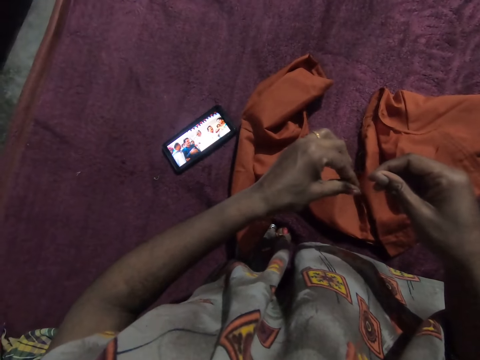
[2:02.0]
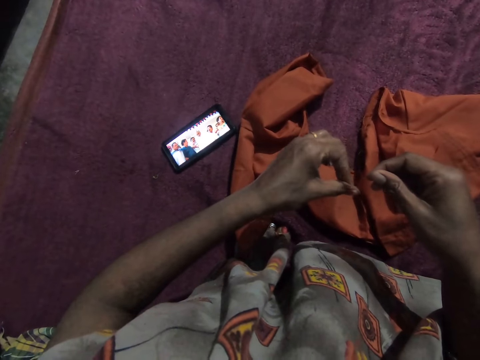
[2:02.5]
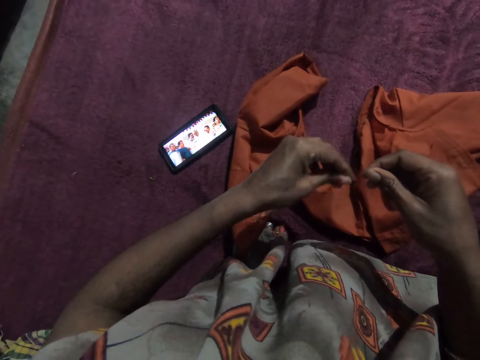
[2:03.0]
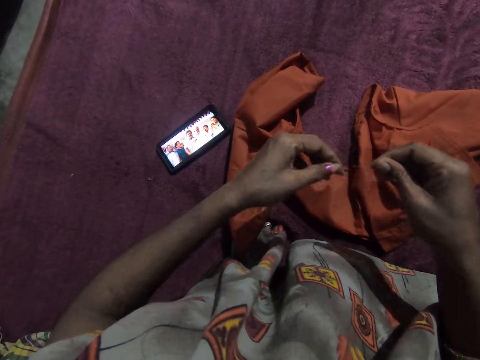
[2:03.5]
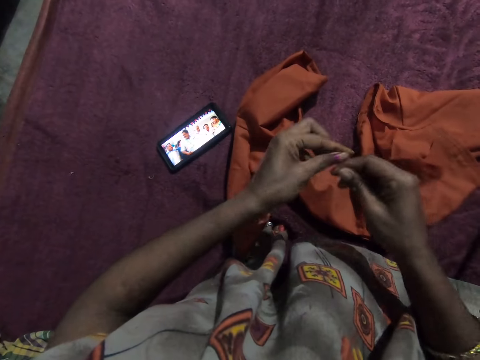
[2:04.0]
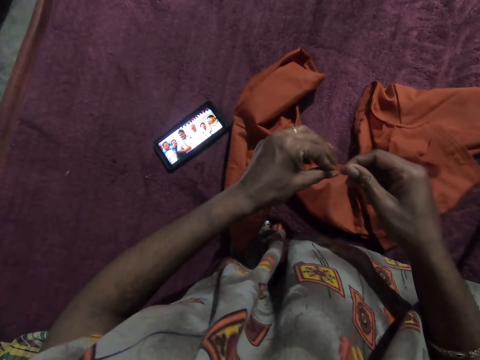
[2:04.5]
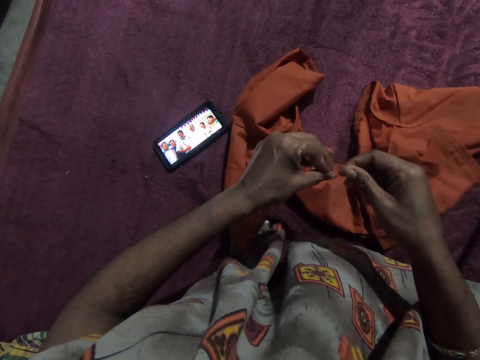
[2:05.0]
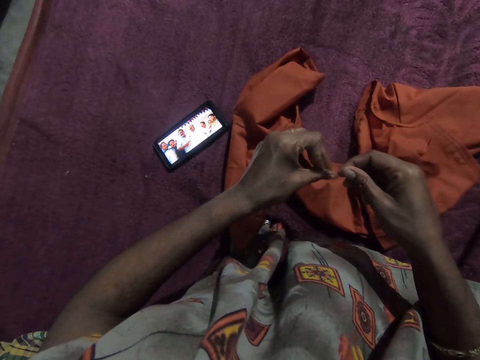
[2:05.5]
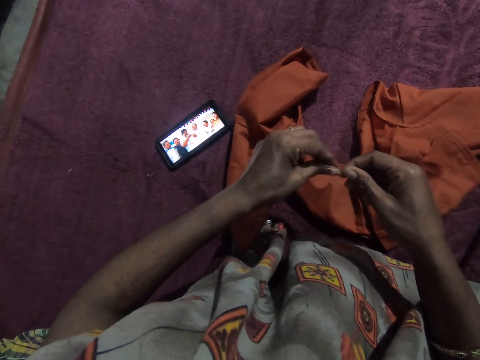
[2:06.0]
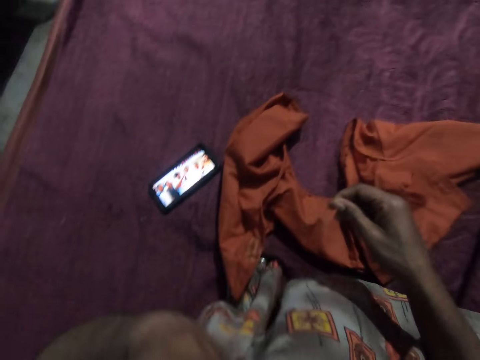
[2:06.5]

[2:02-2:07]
The camera wearer raises her left hand to her mouth.

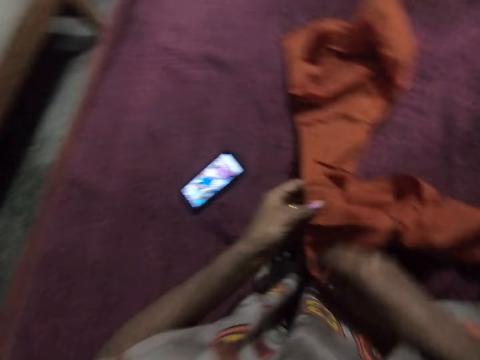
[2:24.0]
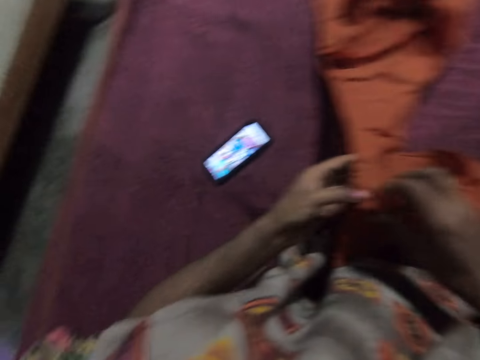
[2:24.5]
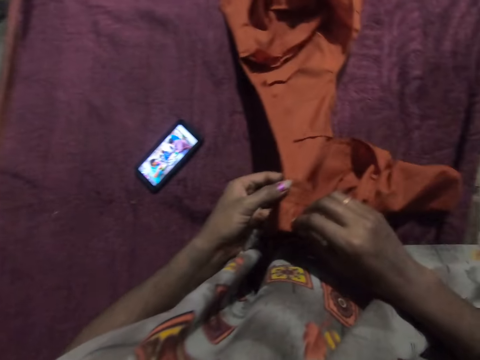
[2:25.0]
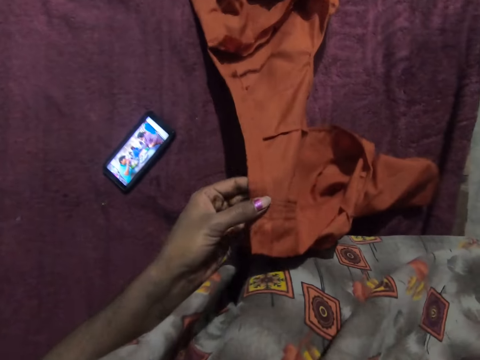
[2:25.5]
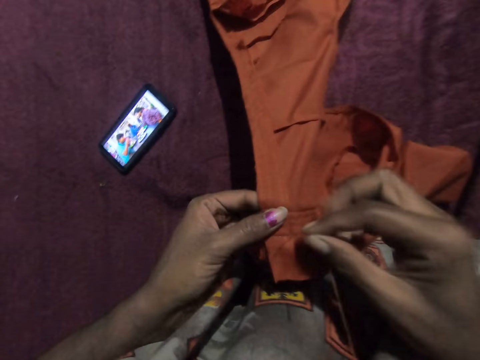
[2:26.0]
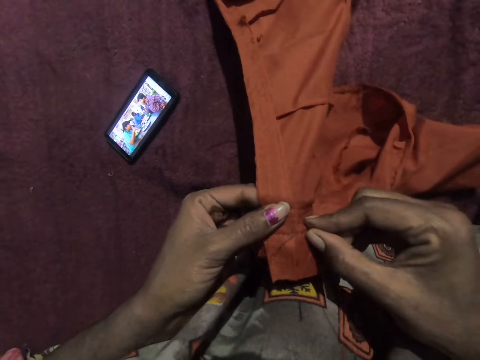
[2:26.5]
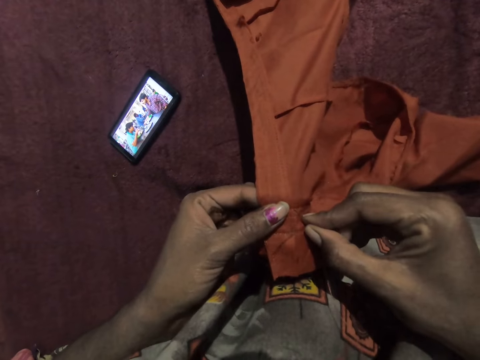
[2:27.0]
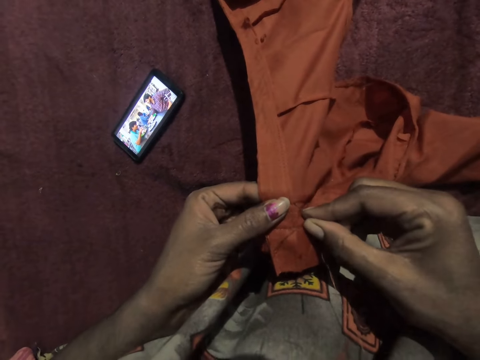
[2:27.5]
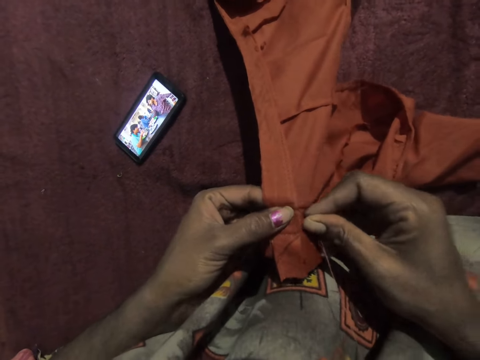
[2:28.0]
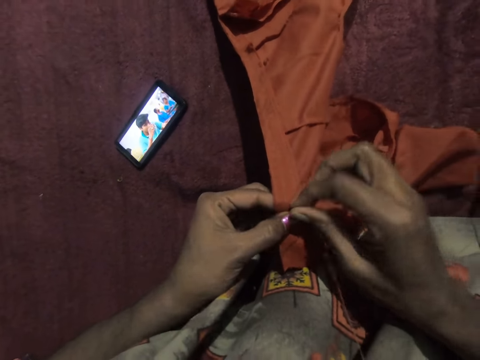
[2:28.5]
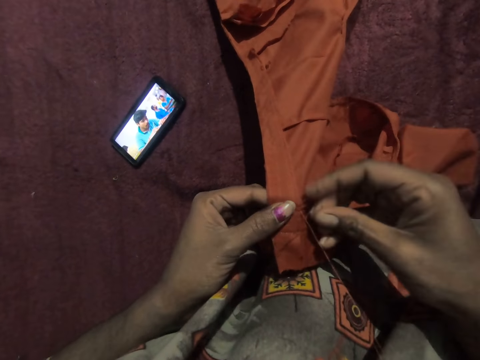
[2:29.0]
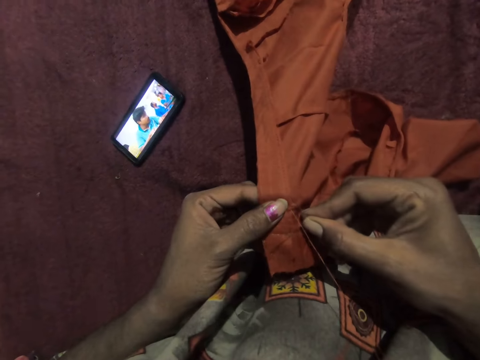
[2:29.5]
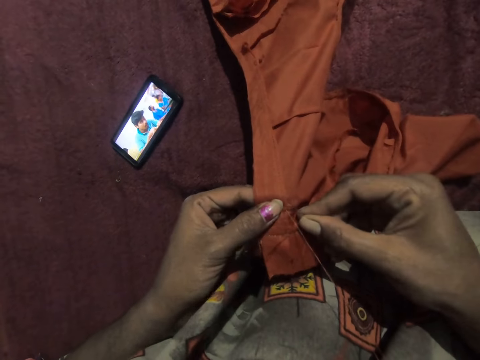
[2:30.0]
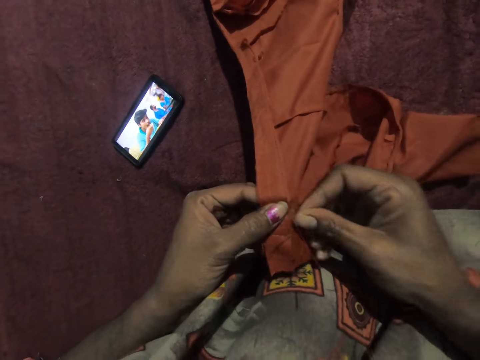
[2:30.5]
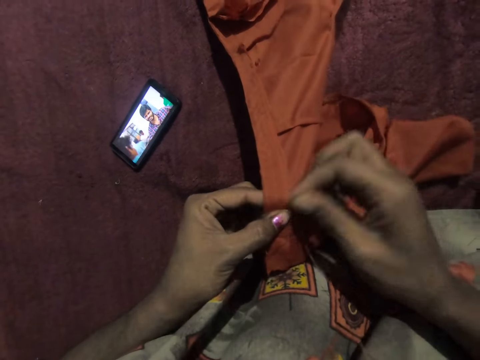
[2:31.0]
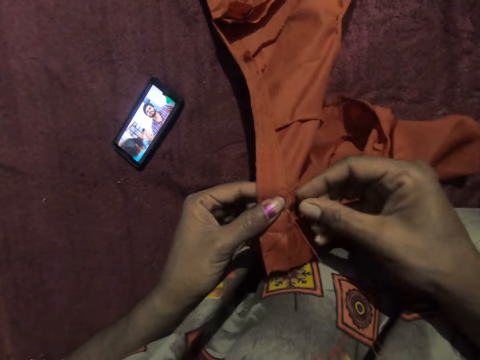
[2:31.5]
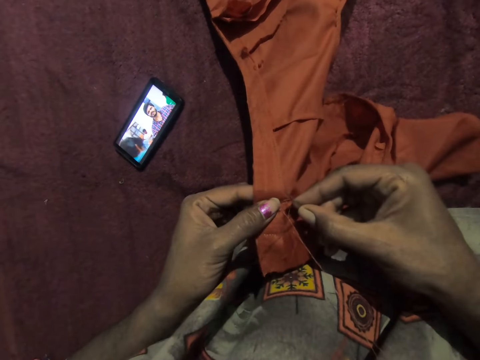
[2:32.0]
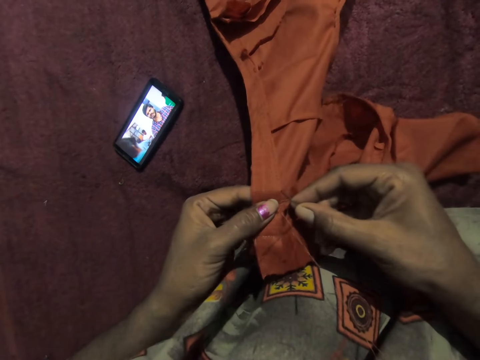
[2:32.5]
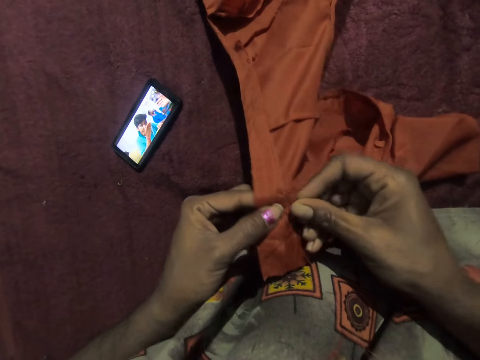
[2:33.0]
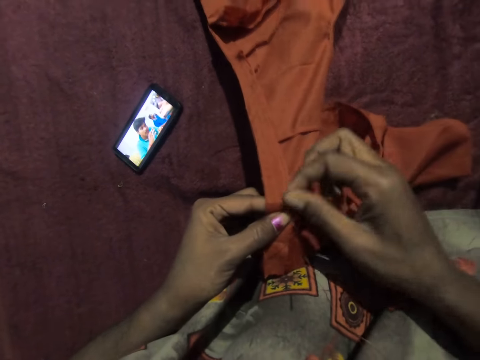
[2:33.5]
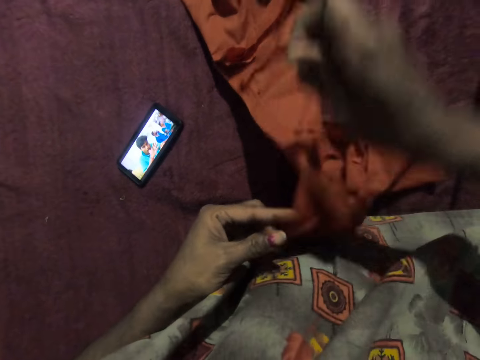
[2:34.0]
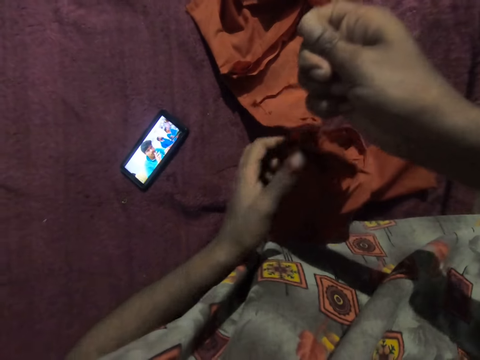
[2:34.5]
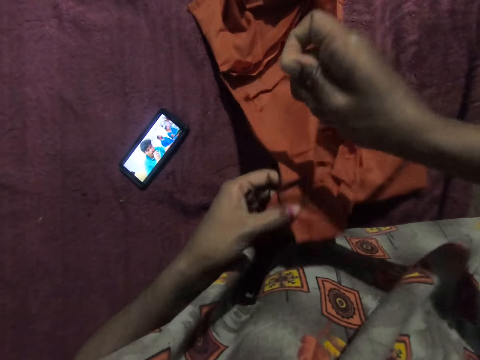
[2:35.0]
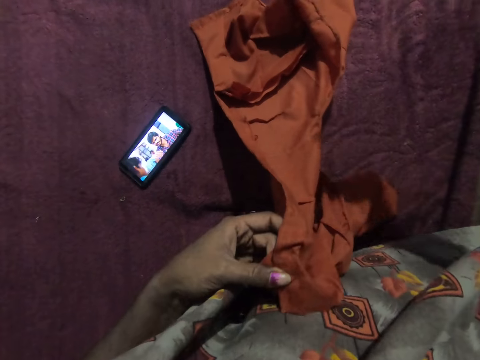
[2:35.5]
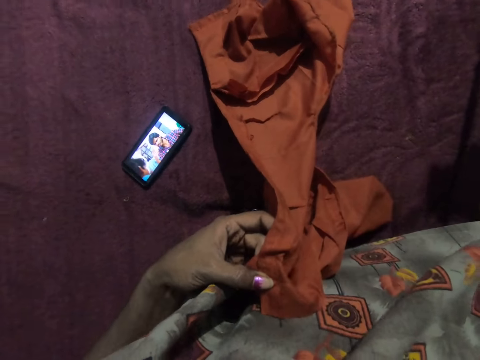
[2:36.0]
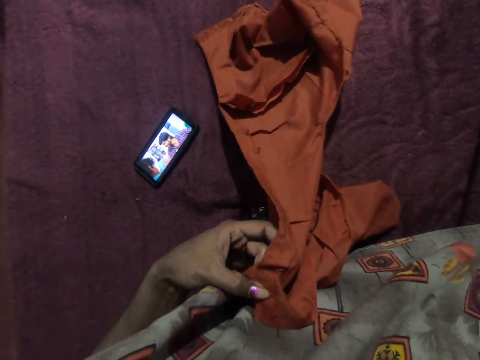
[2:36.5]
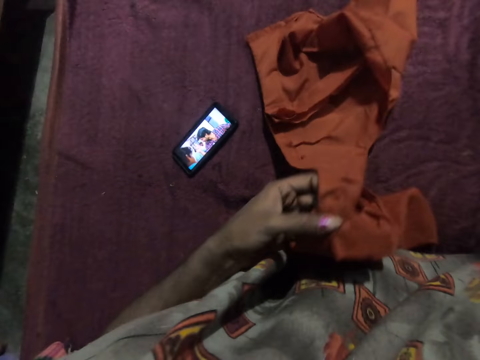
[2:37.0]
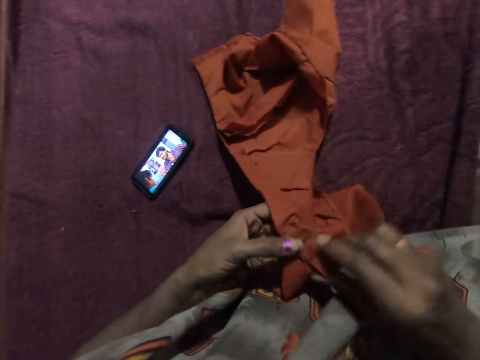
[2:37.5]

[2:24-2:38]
The camera wearer raises her right hand to her mouth. She stitches the cloth in her left hand with the needle and thread in her right hand. She pulls the thread.

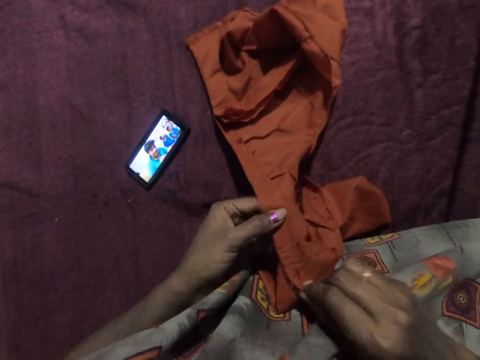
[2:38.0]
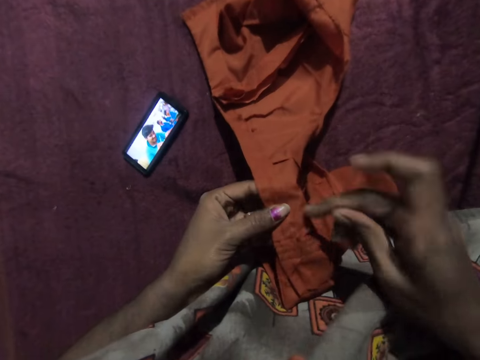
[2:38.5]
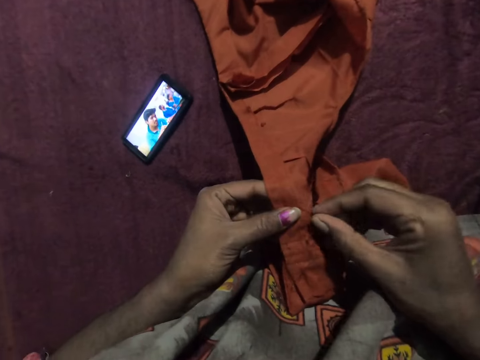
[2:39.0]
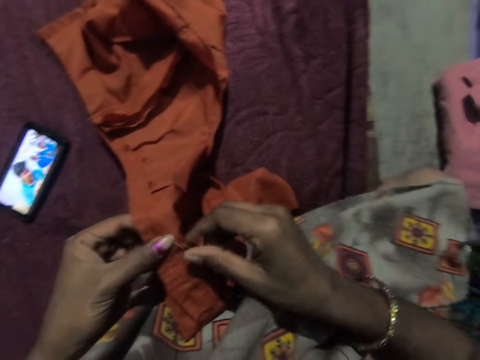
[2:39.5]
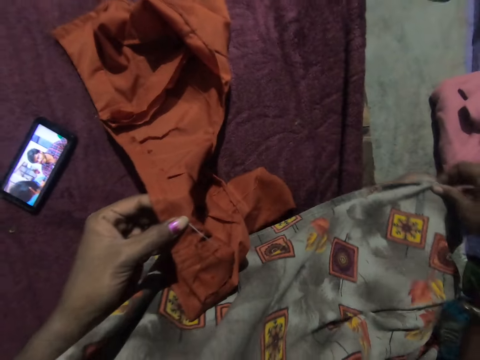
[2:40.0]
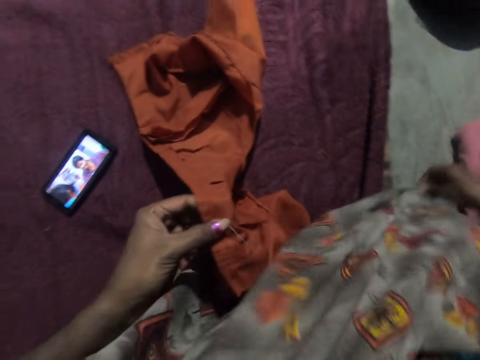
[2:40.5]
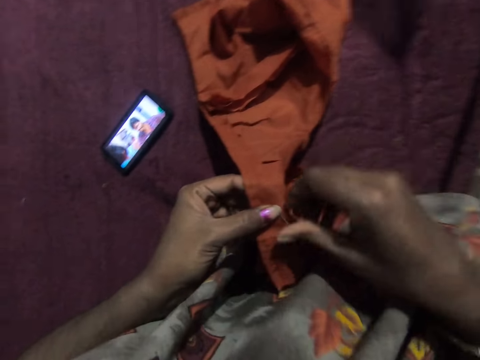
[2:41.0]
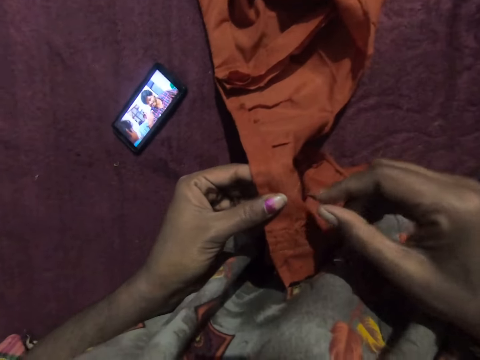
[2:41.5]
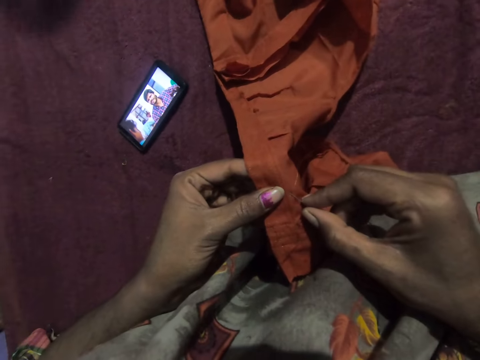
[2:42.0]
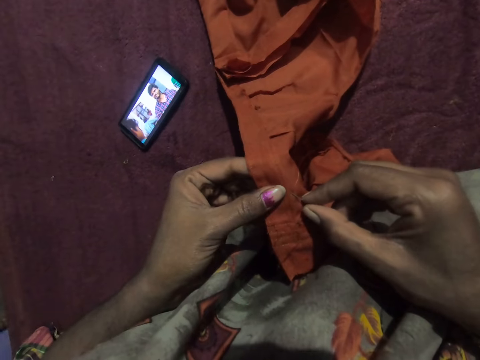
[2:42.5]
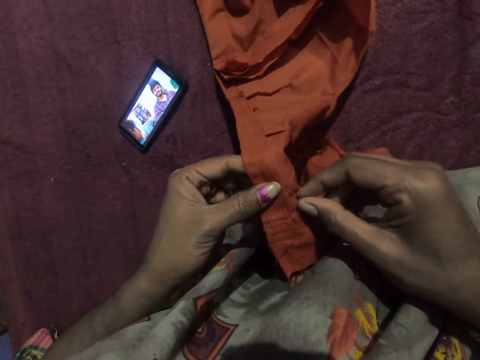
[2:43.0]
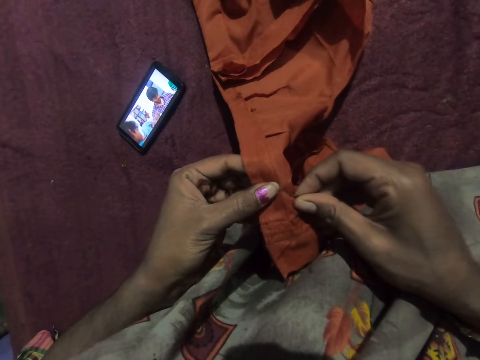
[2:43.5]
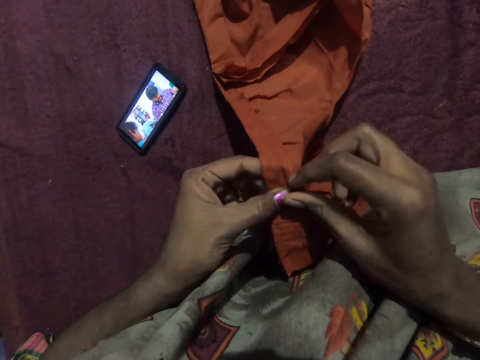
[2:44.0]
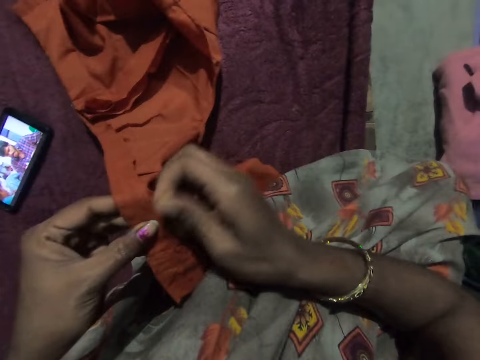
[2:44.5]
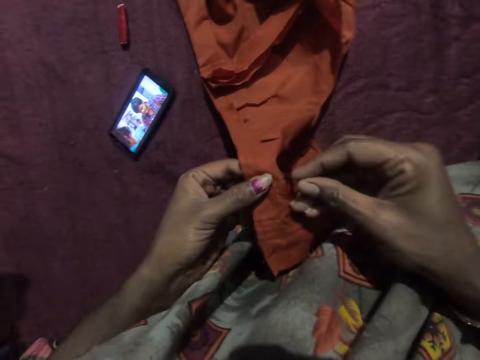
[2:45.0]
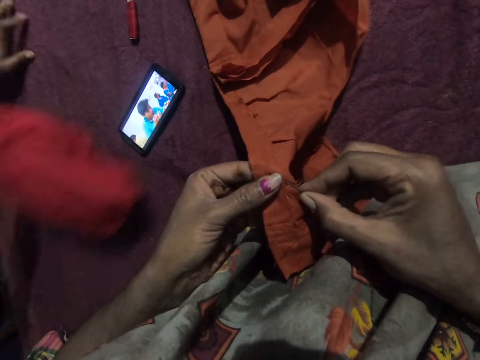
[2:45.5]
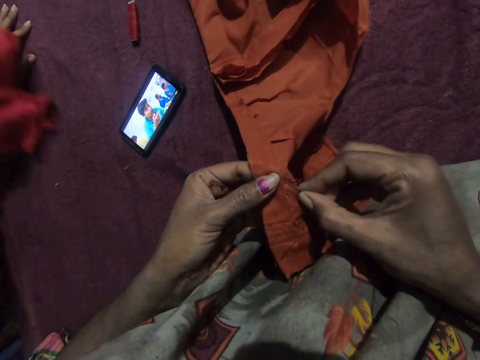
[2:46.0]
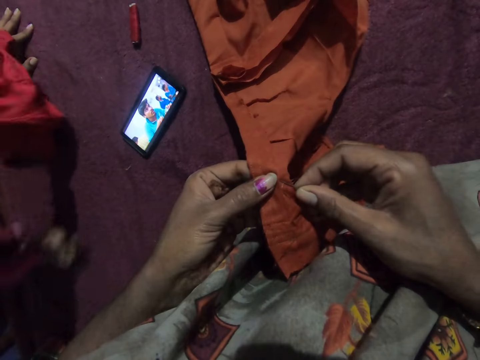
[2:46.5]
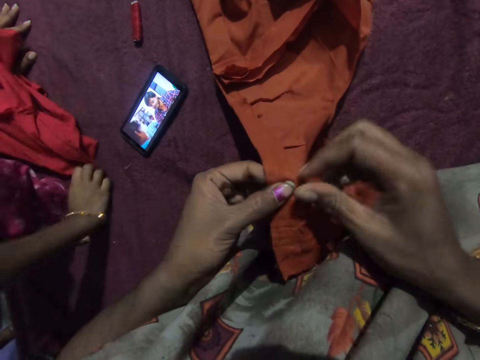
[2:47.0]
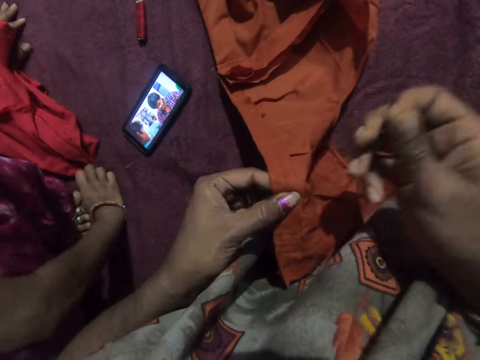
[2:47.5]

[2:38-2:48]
The camera wearer adjusts her dress or the cloth with her right hand. She stitches the cloth in her left hand with the needle and thread in her right hand. The woman sits beside the camera wearer on the bed.
